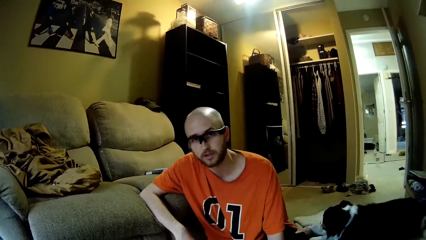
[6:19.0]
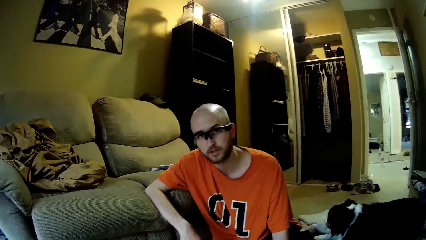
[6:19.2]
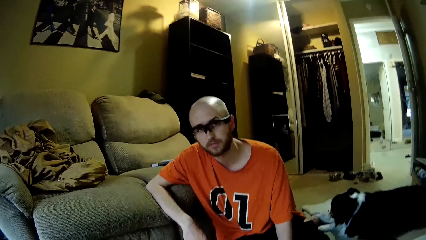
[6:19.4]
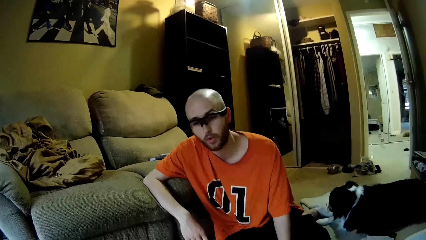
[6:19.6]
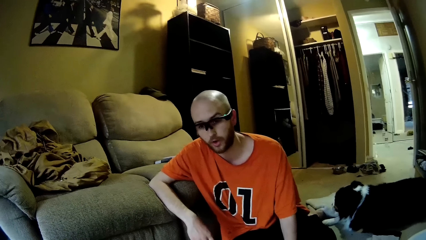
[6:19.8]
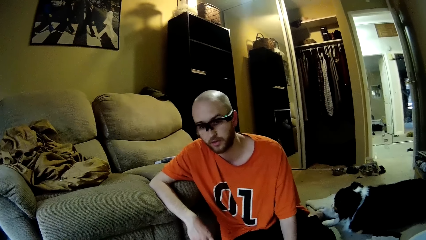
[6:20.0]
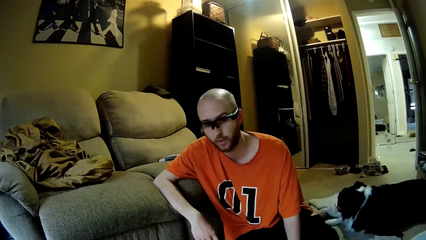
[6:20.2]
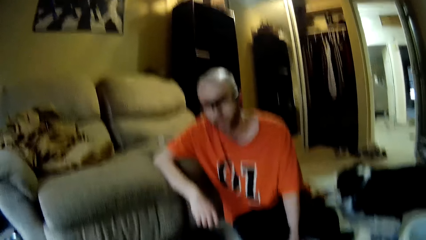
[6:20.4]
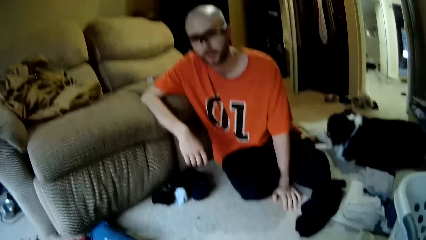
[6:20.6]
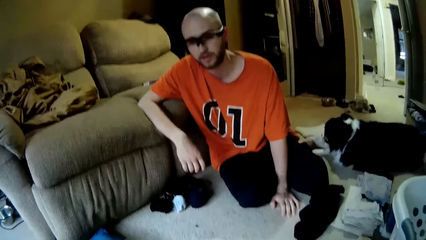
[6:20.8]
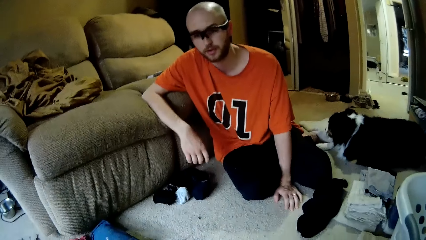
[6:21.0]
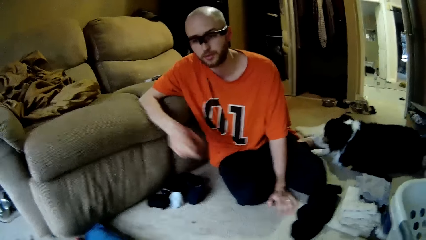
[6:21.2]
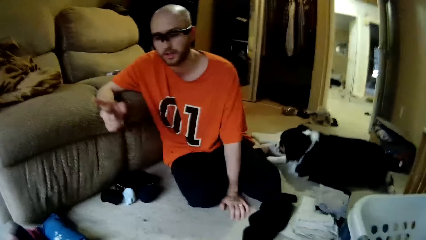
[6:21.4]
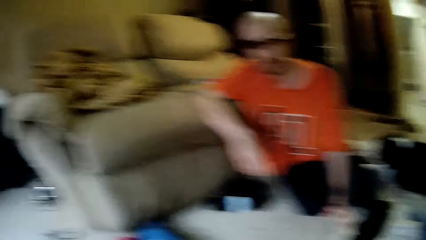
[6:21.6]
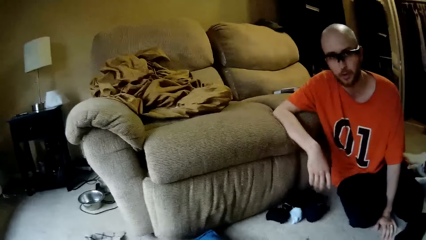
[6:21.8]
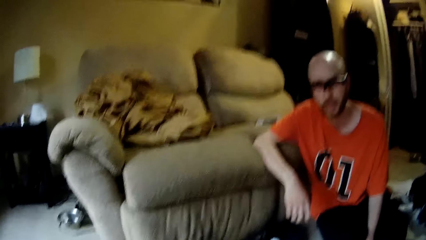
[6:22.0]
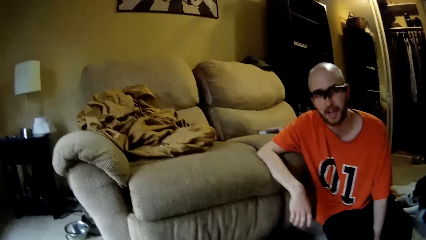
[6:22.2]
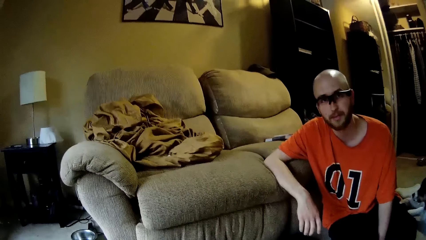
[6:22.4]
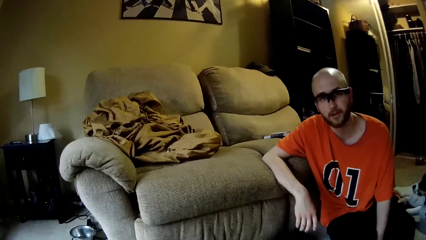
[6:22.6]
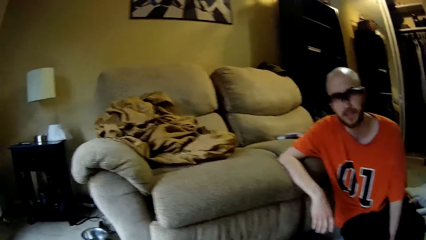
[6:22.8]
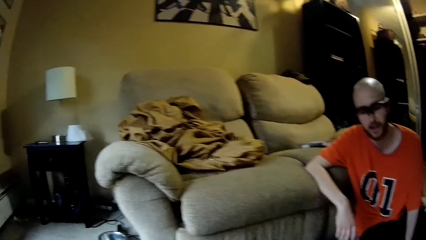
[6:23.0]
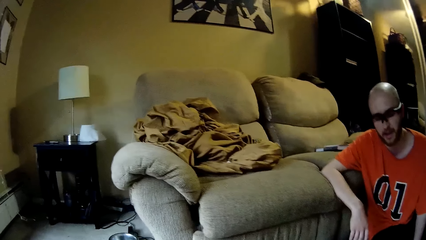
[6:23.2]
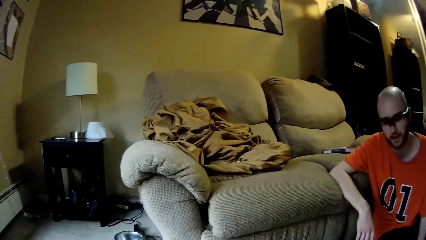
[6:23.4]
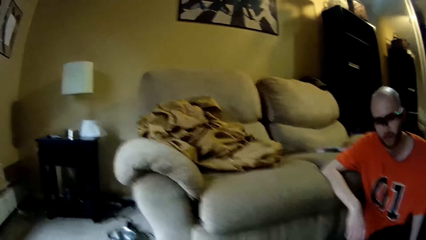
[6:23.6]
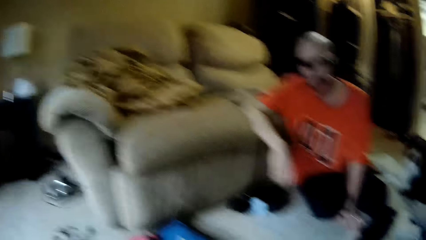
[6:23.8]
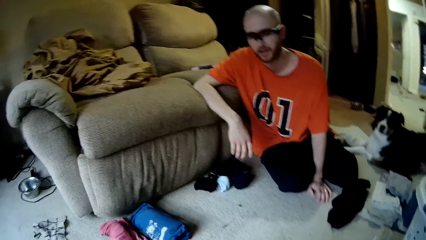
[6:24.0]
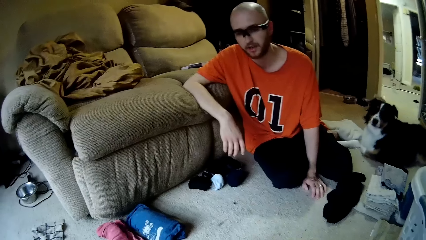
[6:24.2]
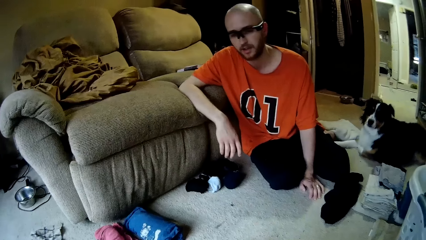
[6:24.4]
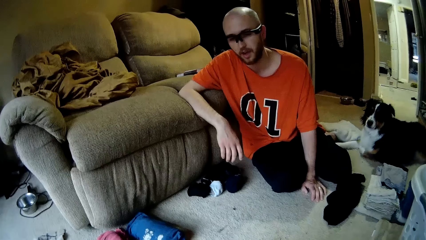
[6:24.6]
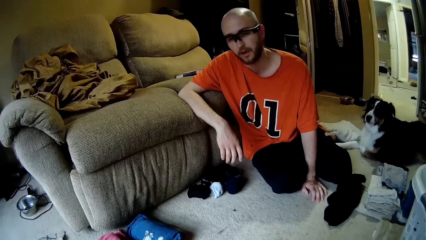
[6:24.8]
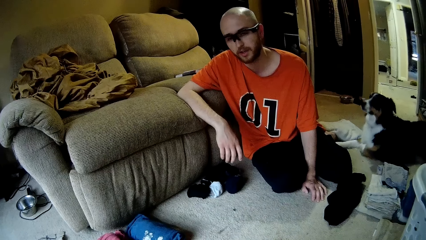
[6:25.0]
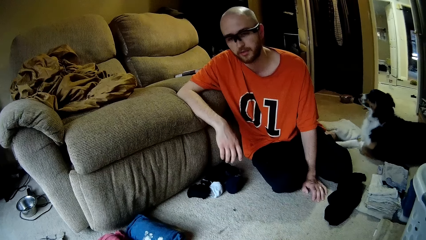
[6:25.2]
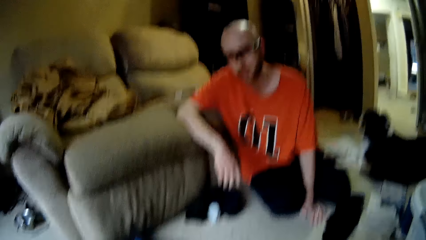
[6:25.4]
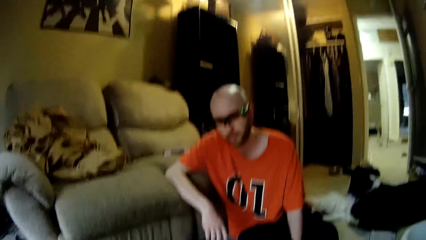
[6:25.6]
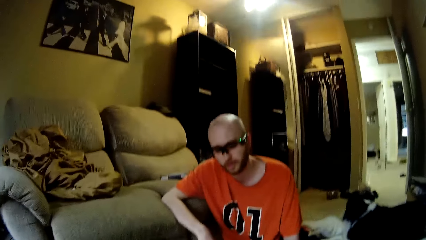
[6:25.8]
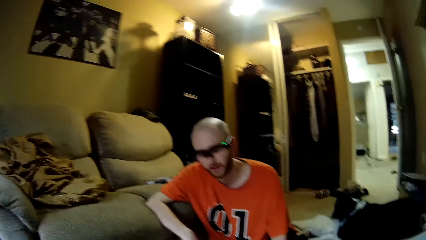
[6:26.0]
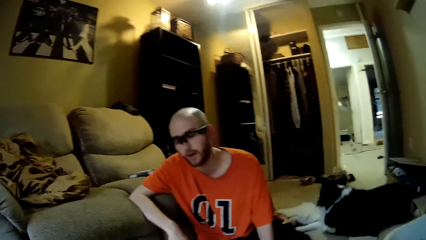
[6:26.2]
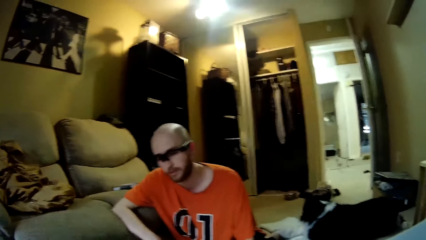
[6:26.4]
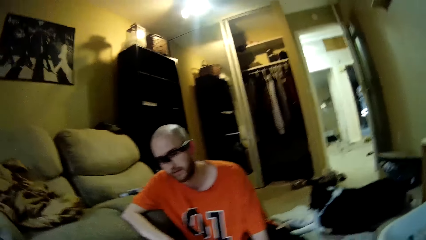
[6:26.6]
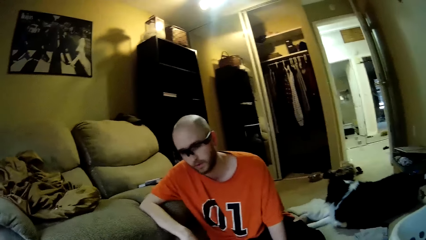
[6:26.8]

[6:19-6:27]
A person dialogues to the camera wearer. The camera wearer folds a cloth.

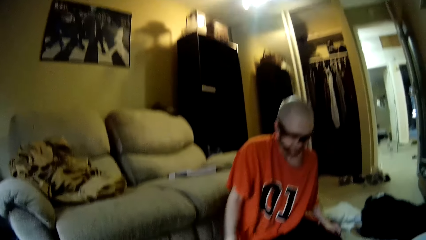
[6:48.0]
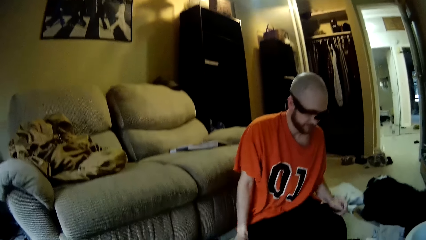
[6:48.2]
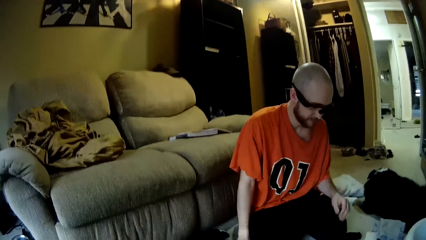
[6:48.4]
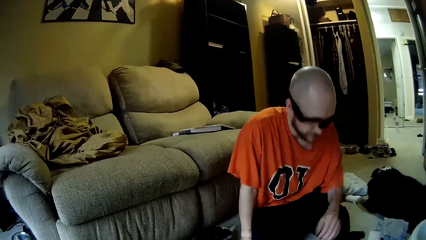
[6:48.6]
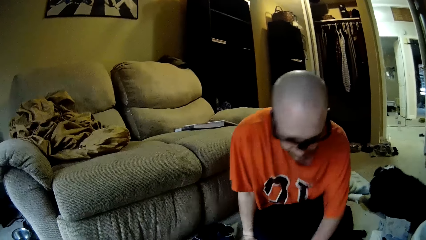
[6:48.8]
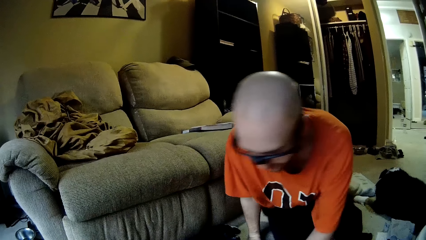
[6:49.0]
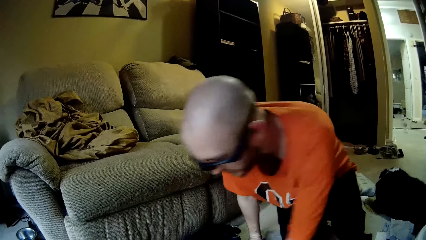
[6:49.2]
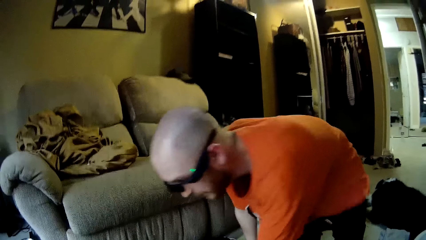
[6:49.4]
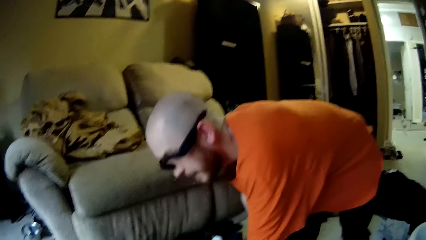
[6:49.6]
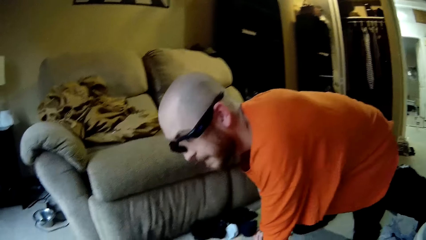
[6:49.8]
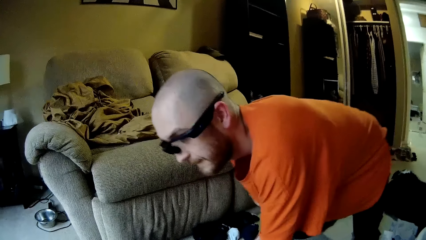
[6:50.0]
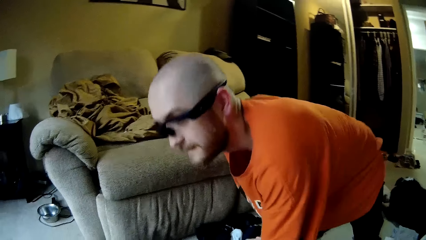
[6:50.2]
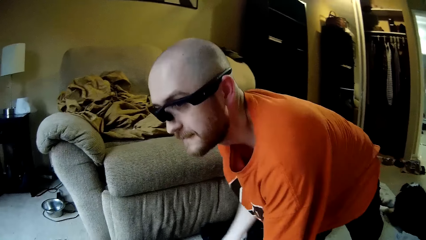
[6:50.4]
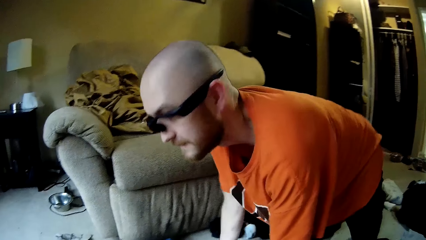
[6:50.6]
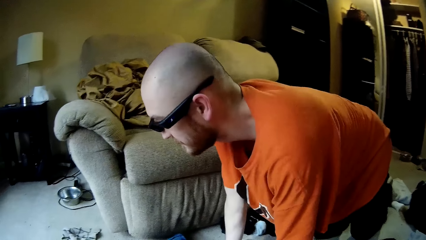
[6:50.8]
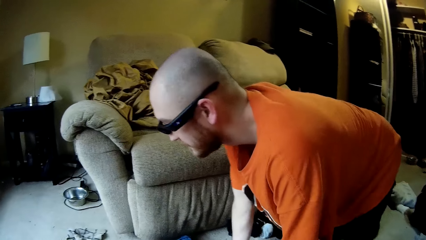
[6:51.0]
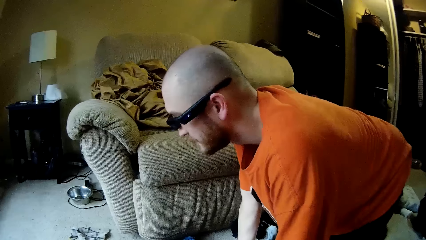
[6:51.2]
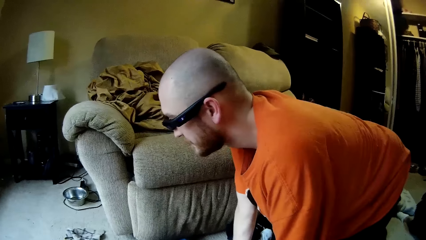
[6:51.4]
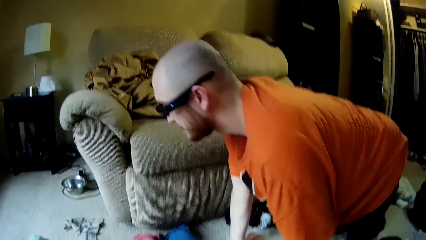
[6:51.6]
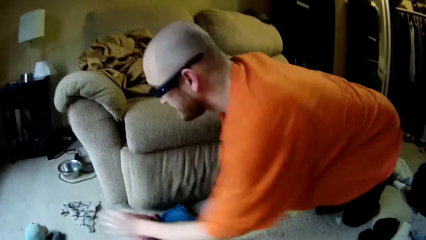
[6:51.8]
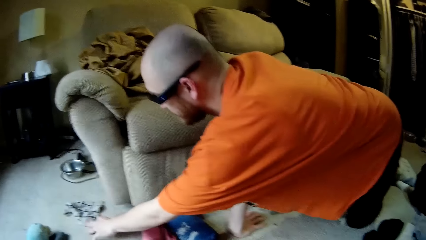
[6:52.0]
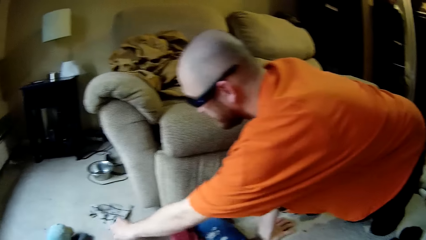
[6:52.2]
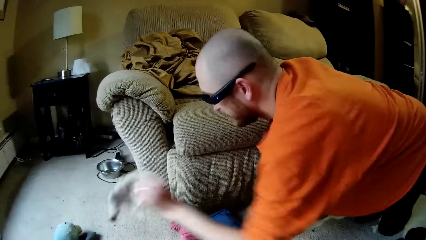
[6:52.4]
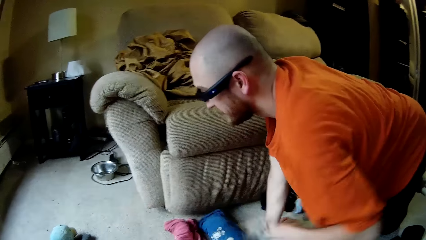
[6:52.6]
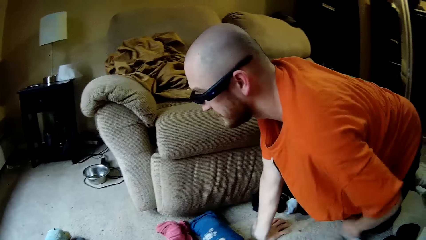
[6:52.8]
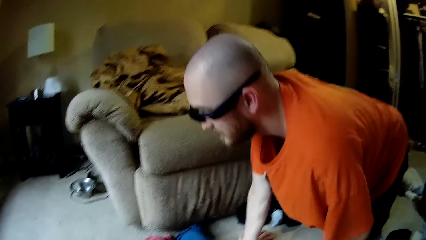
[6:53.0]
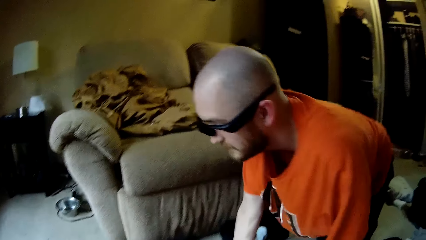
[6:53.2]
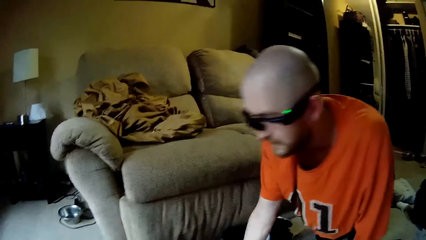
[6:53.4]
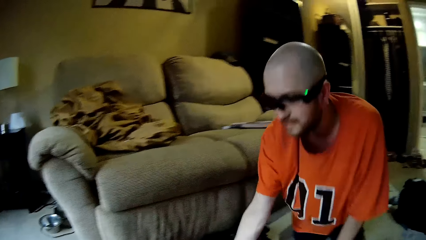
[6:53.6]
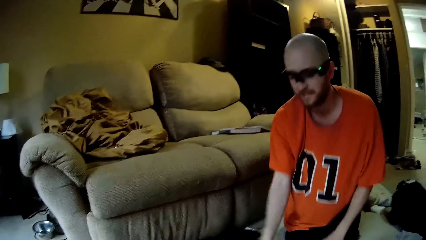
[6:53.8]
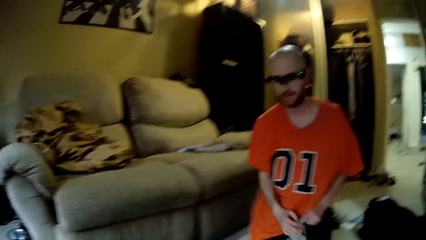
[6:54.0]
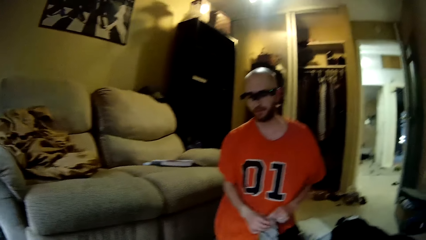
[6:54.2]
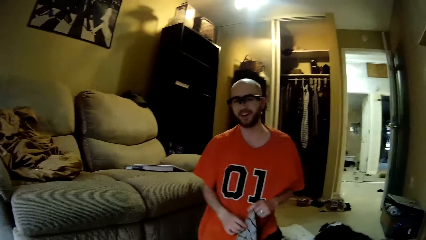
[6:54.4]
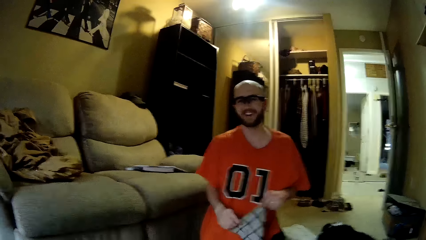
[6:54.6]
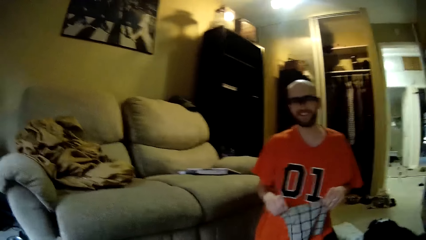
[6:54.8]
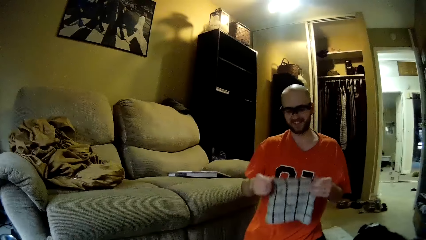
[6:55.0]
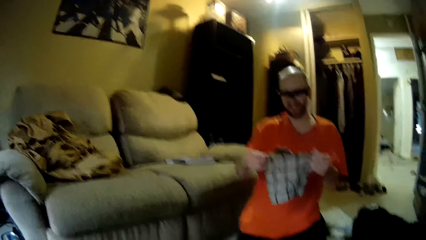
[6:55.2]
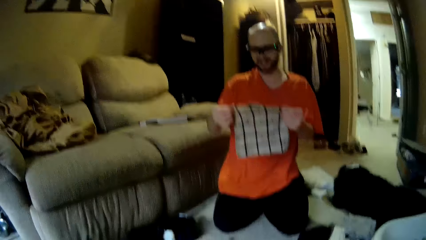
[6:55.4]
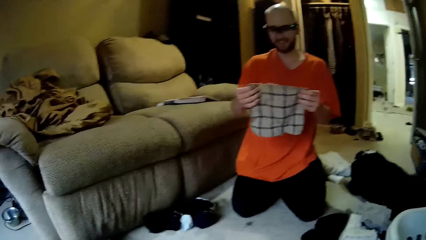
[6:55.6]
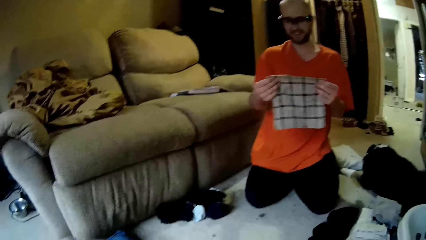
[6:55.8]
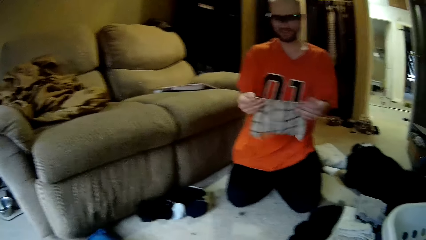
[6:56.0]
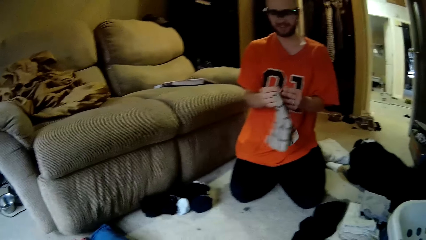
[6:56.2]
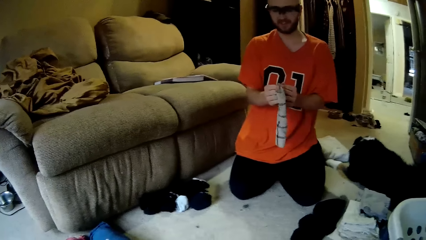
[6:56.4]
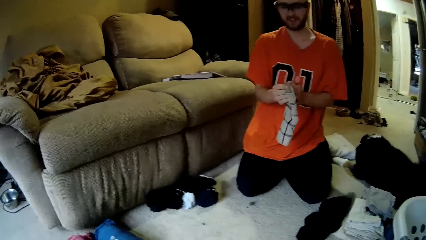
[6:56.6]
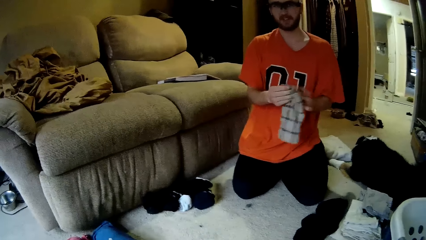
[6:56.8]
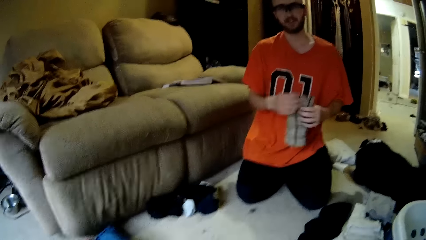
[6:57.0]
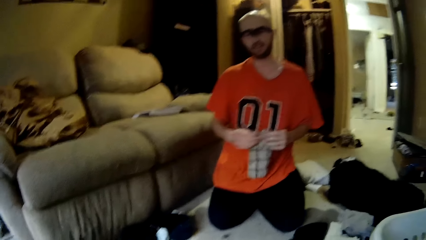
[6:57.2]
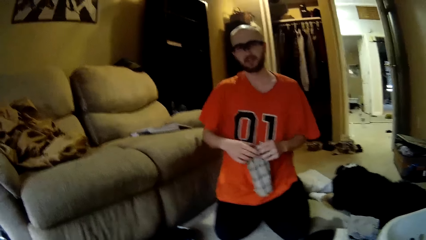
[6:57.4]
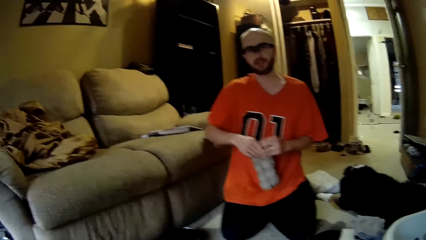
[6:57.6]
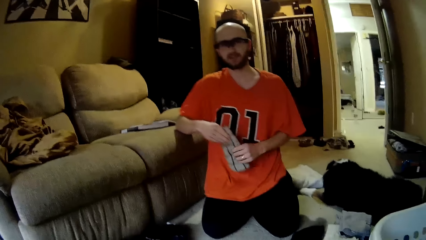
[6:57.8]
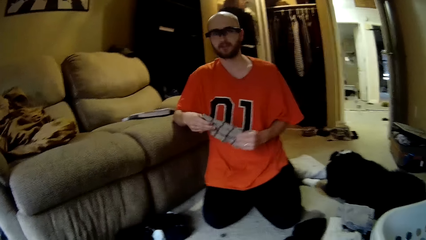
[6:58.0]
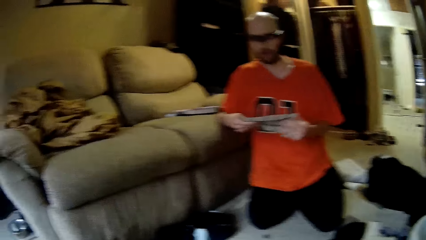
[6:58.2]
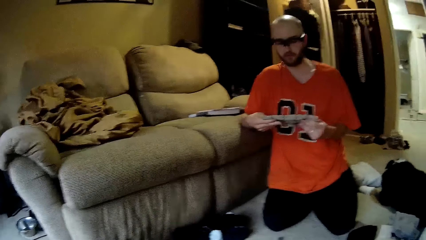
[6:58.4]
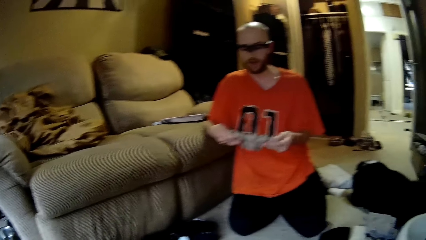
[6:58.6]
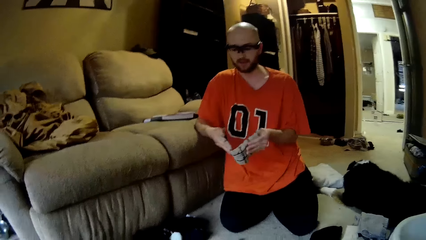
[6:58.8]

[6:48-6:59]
The camera wearer dialogues to a man. The man picks up a napkin from the floor with his left hand. He folds the napkin with both hands. The camera wearer dialogues to the man.
